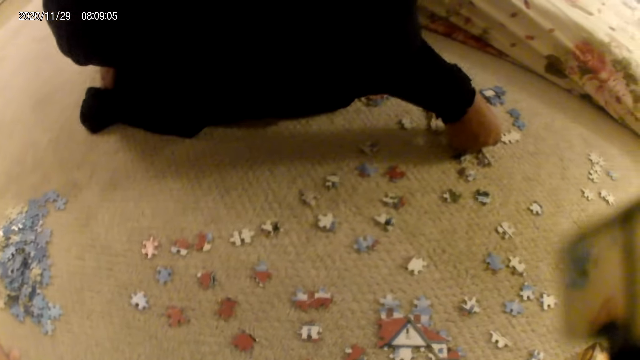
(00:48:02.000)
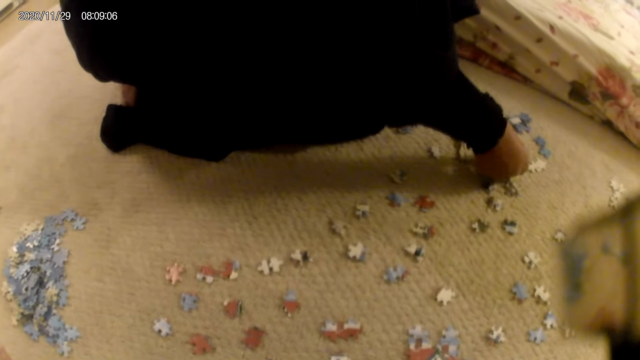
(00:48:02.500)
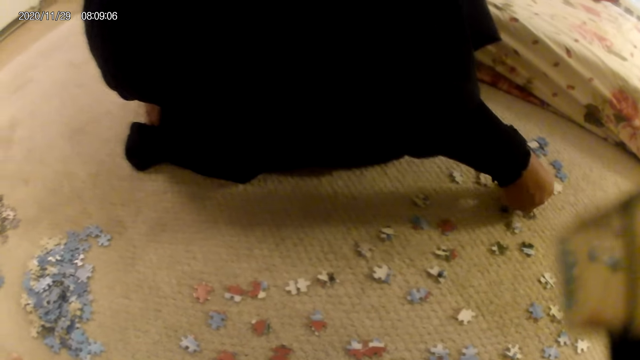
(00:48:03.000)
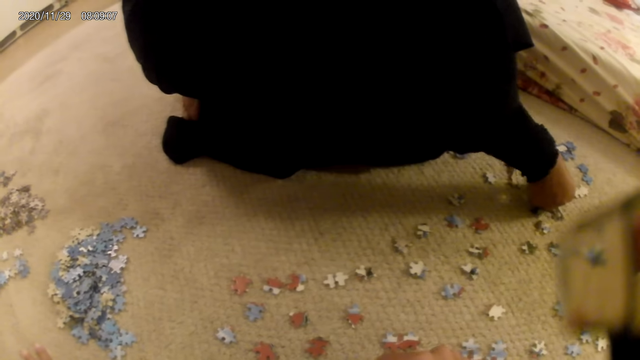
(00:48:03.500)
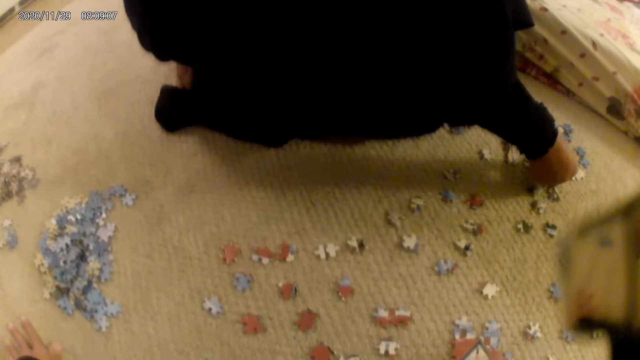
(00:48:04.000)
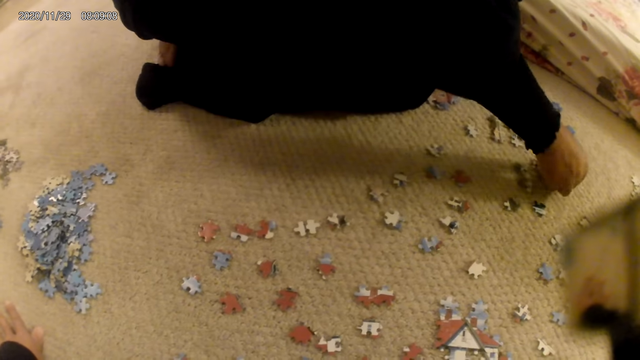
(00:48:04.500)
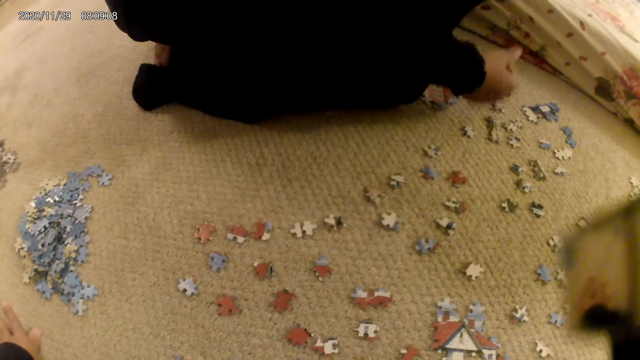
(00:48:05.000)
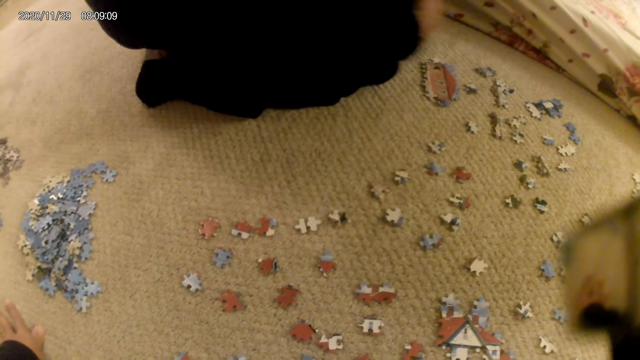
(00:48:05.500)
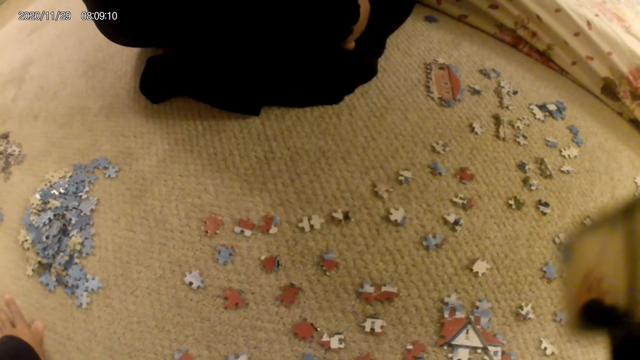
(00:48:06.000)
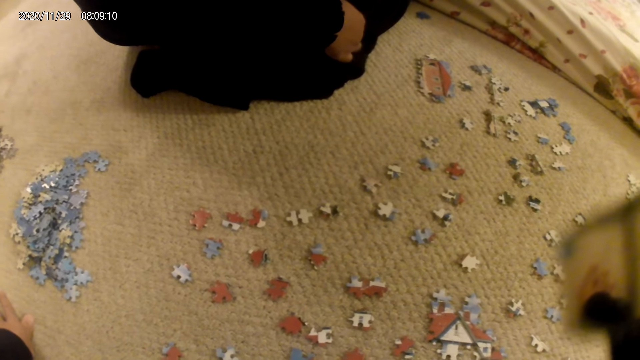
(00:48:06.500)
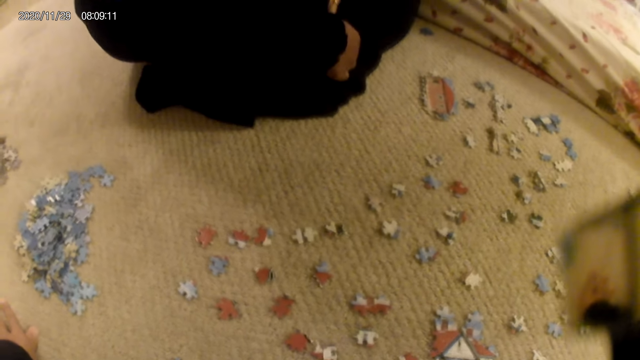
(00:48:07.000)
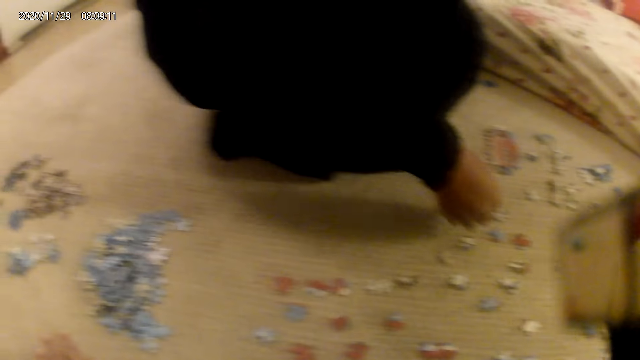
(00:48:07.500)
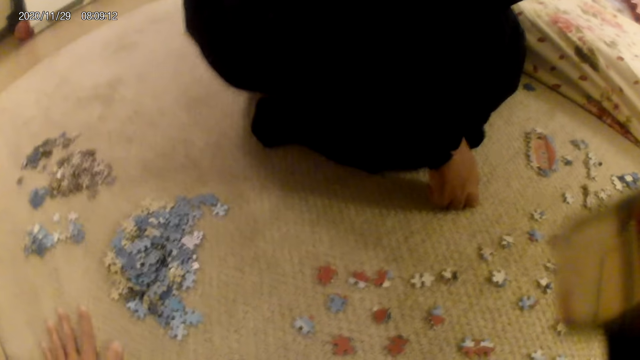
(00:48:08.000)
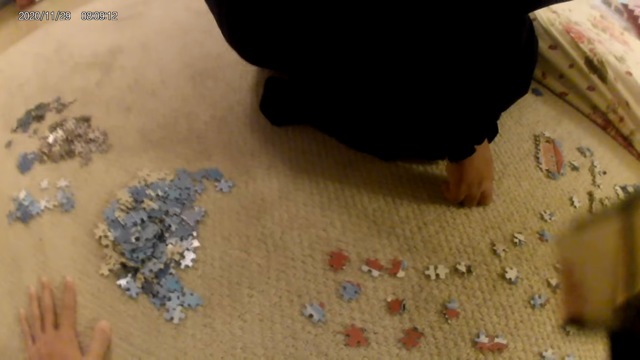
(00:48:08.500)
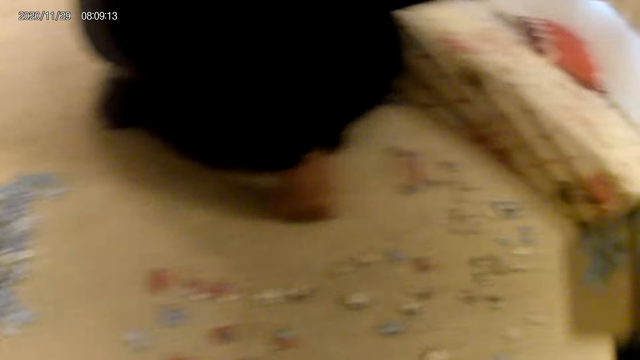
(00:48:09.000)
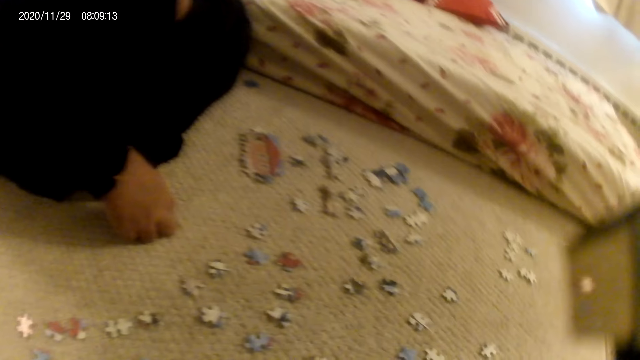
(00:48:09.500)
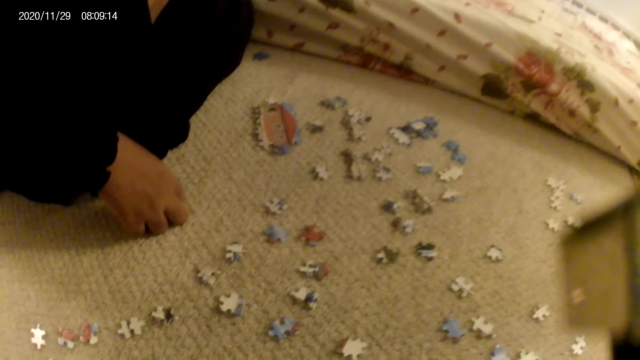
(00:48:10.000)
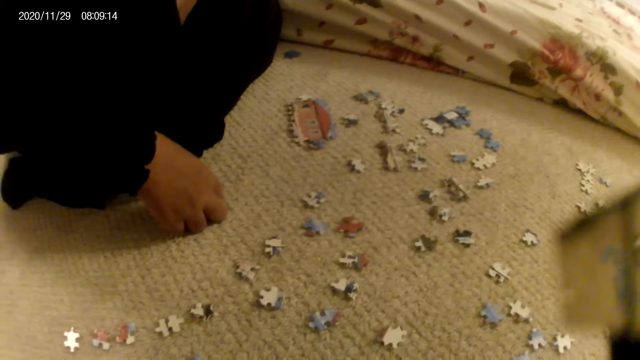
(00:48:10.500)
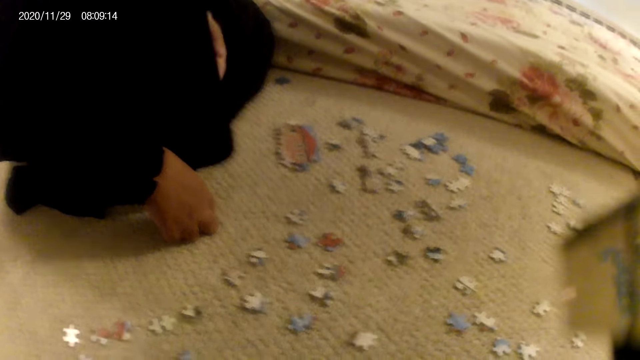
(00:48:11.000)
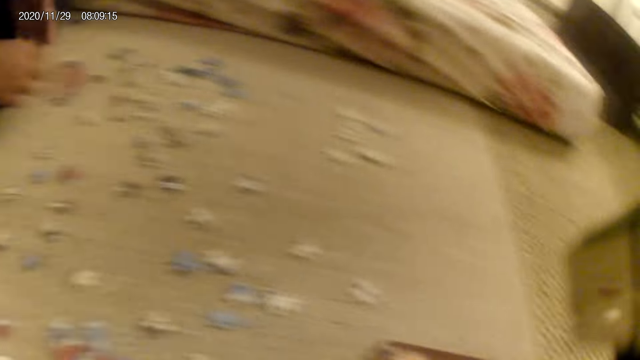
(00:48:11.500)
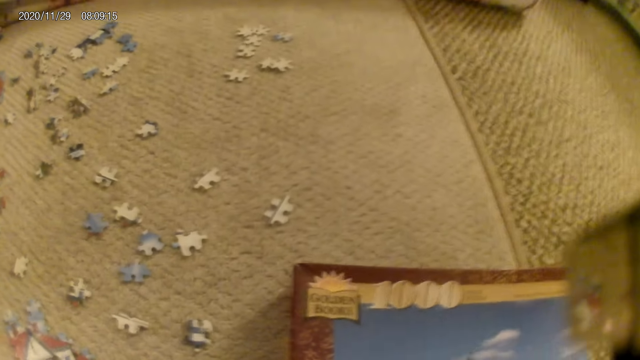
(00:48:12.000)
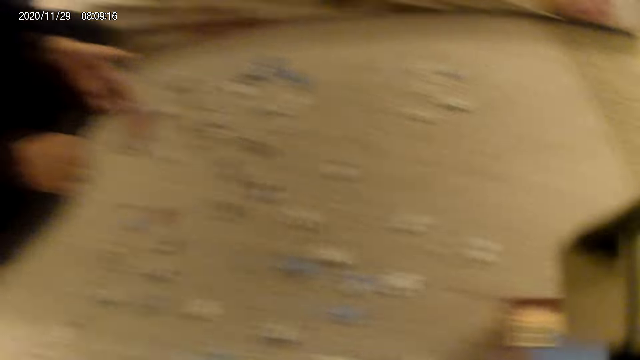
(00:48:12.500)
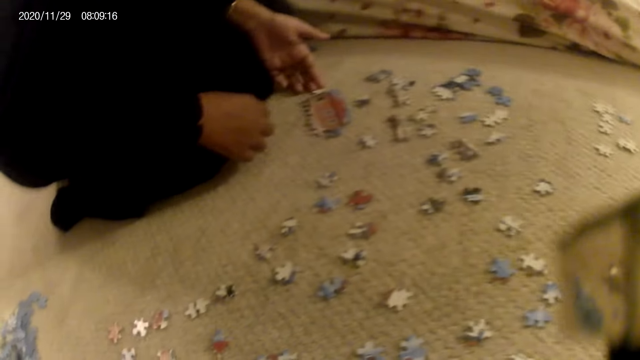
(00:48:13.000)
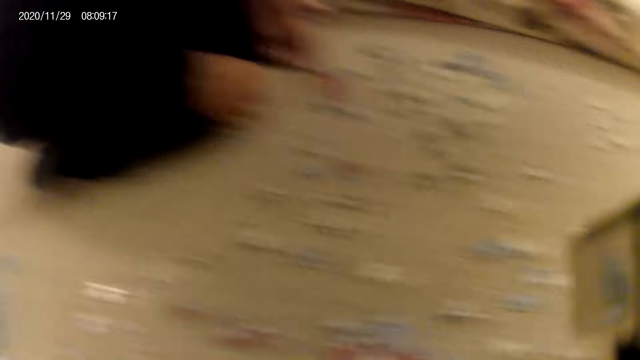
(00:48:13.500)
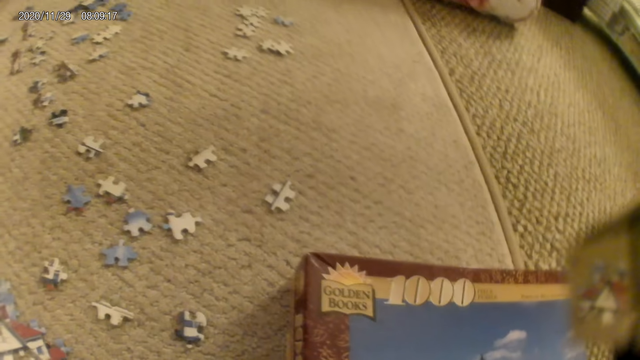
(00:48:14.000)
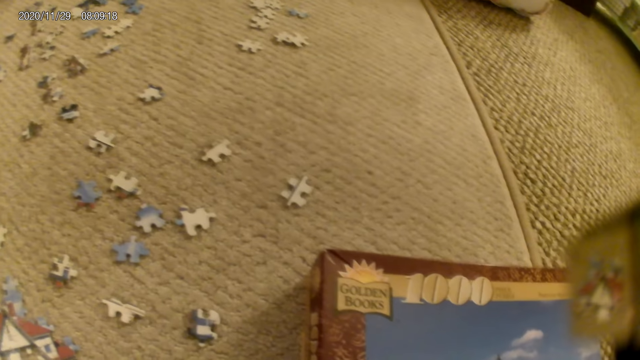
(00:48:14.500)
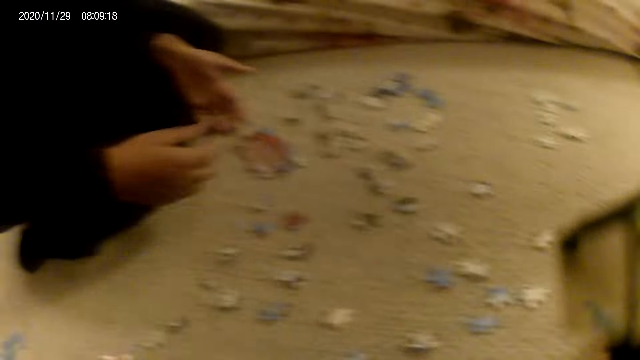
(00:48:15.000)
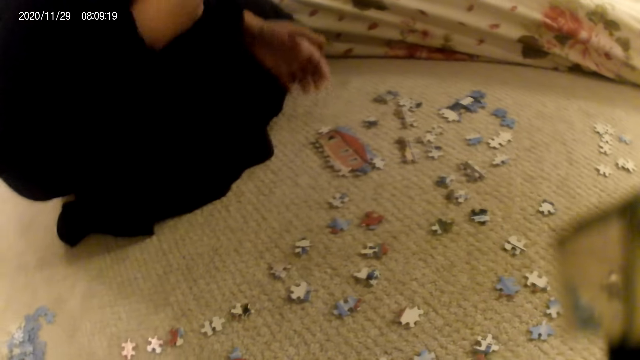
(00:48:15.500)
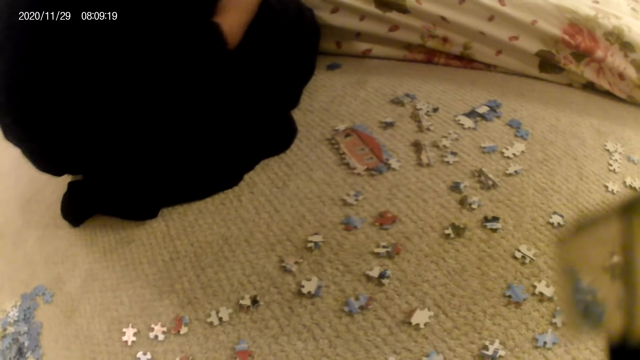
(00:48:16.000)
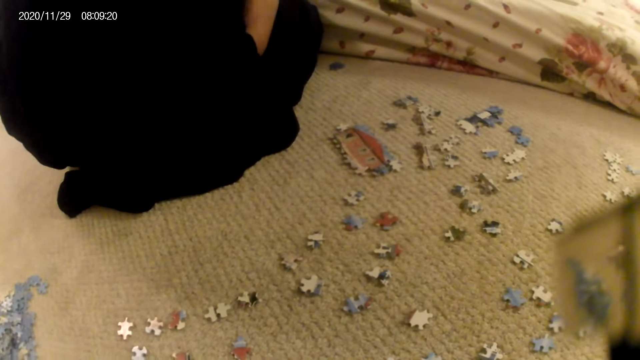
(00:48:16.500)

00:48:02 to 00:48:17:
A lady connects the puzzle, looks around and moves the puzzle structure.

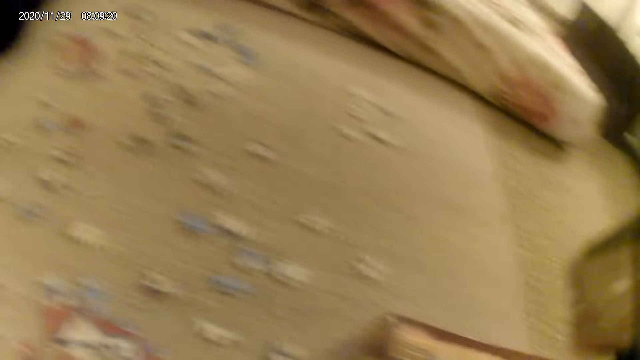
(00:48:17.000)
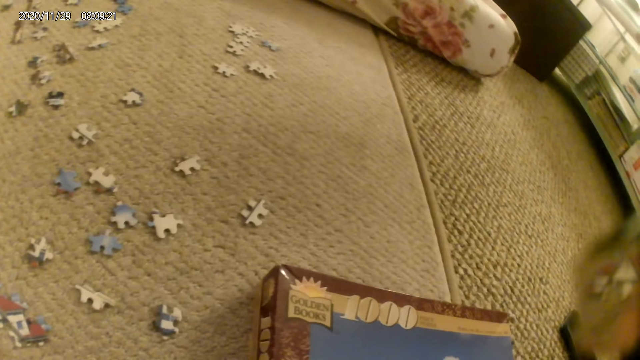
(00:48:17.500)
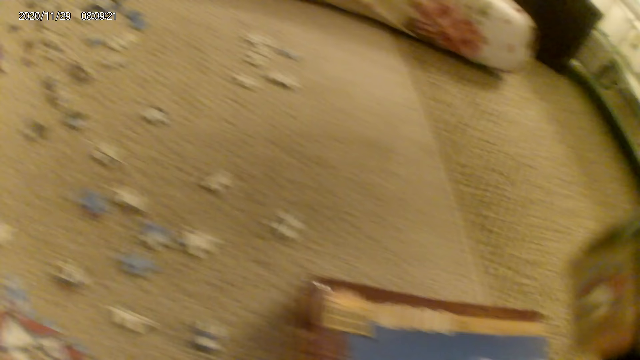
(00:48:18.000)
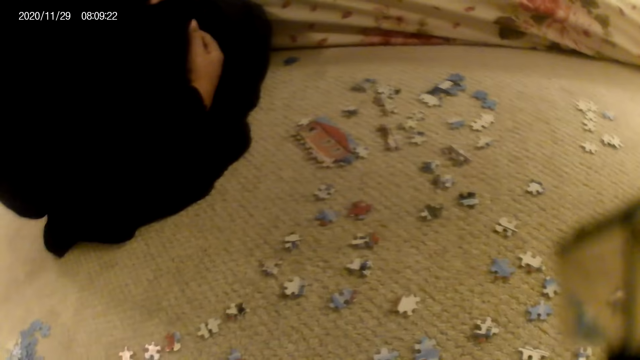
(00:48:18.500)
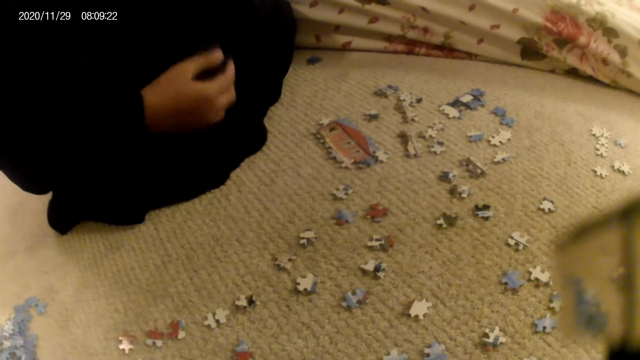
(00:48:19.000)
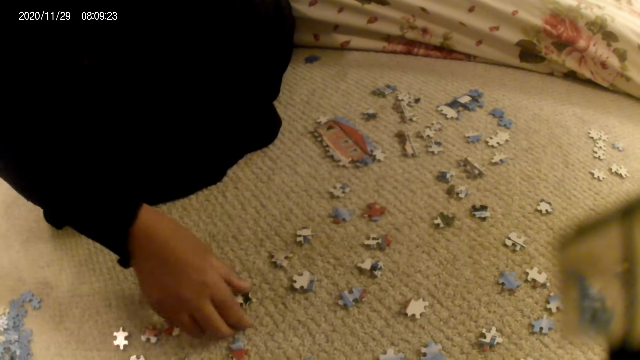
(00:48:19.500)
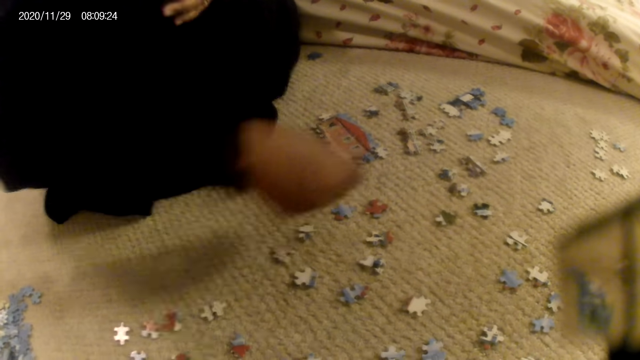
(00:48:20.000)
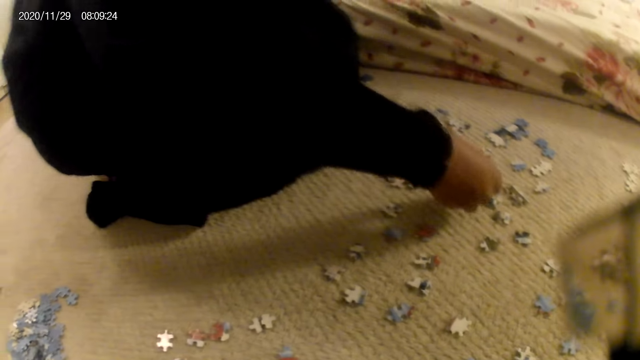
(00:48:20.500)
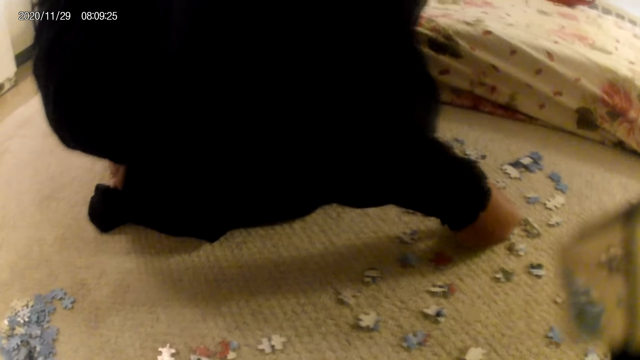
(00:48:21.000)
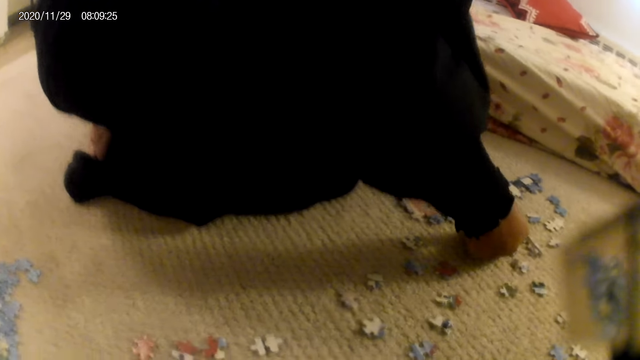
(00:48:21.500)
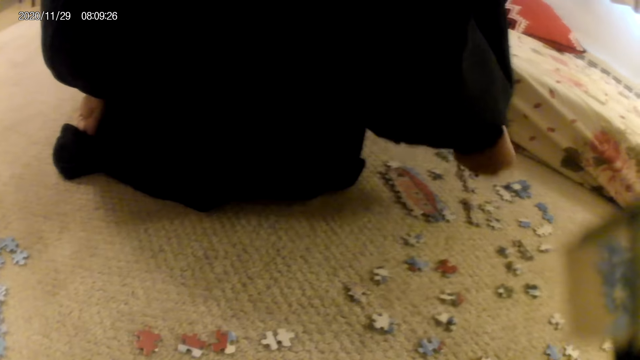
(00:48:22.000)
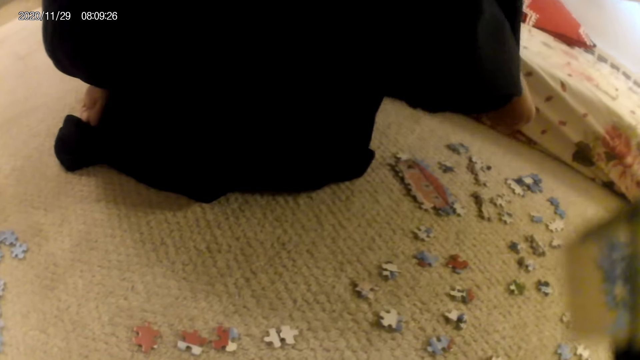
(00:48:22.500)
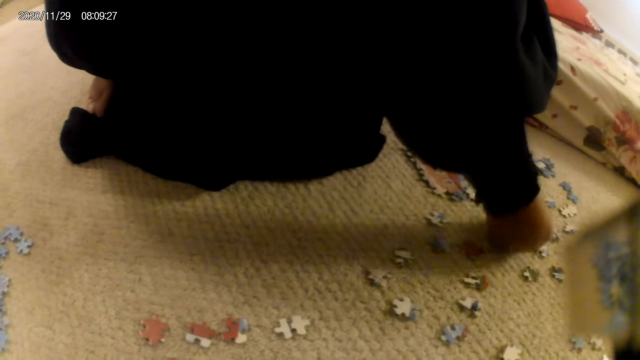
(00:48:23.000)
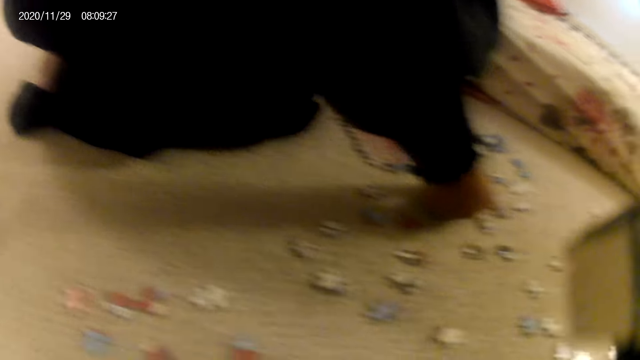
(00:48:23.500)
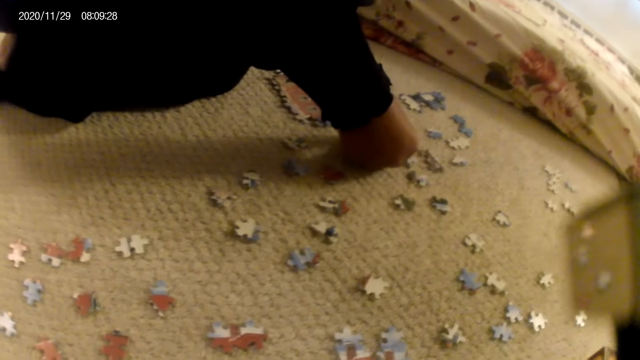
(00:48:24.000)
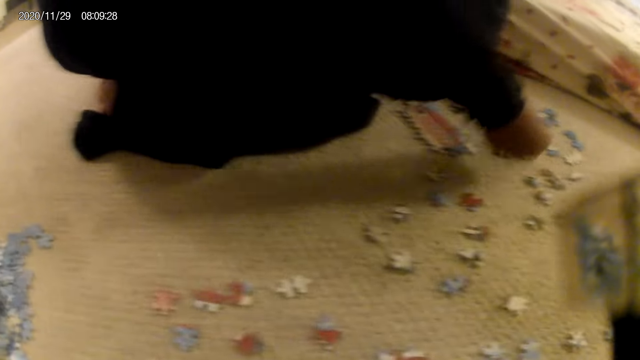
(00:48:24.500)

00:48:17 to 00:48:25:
A lady picks a puzzle piece, places the puzzle piece on the floor, lifts the puzzle piece, stares at the puzzle piece and fits the puzzle piece in the puzzle structure.
